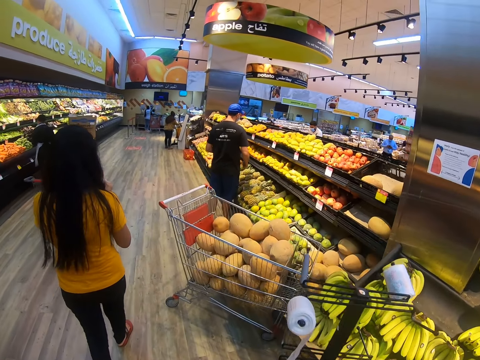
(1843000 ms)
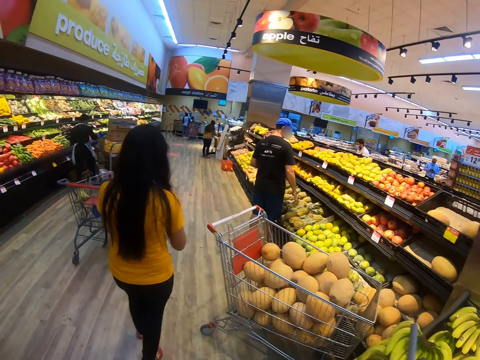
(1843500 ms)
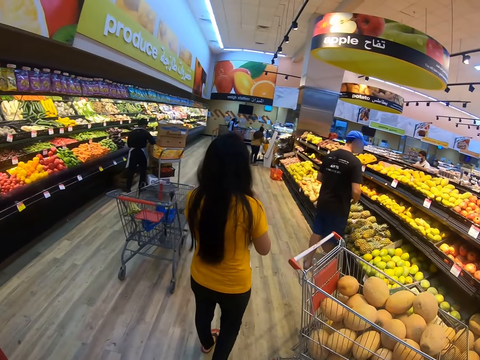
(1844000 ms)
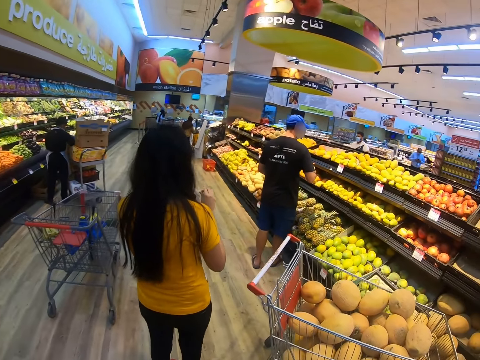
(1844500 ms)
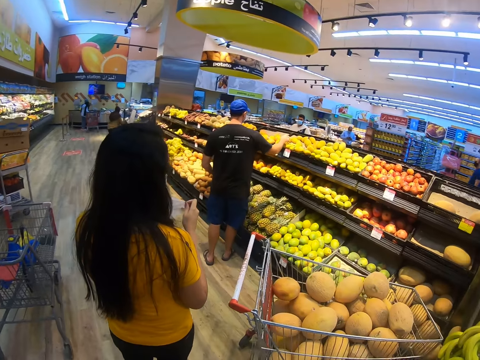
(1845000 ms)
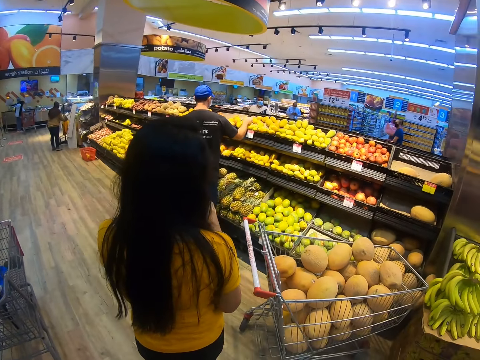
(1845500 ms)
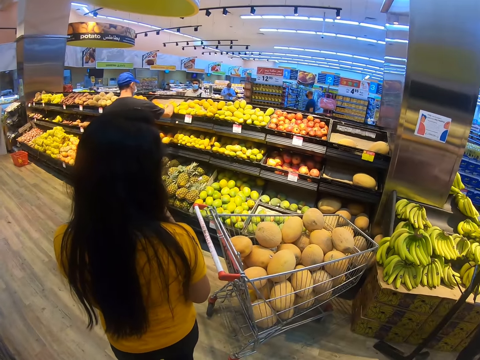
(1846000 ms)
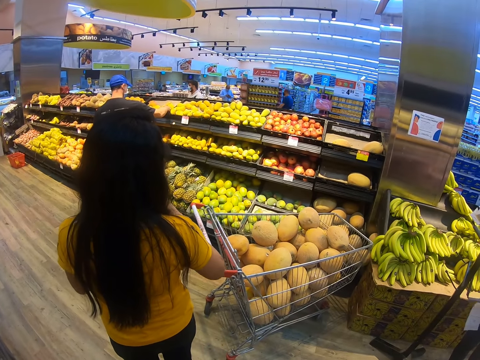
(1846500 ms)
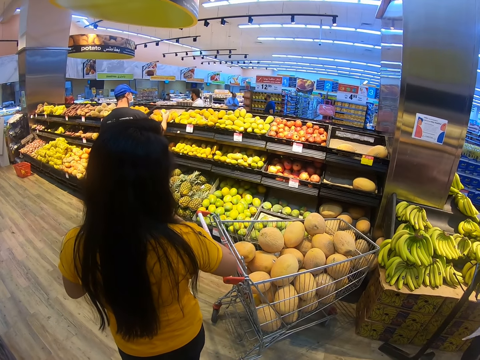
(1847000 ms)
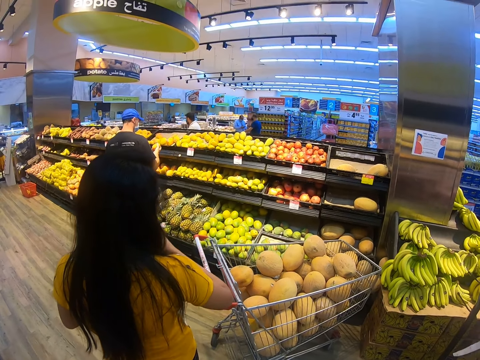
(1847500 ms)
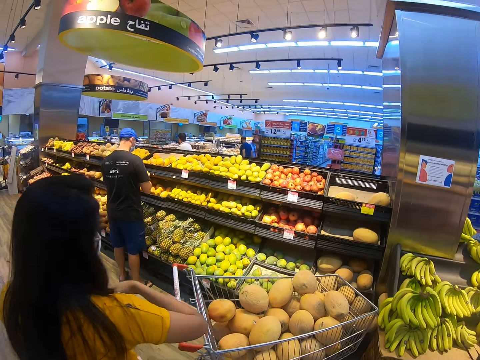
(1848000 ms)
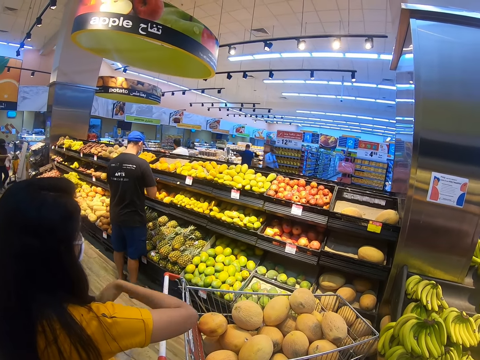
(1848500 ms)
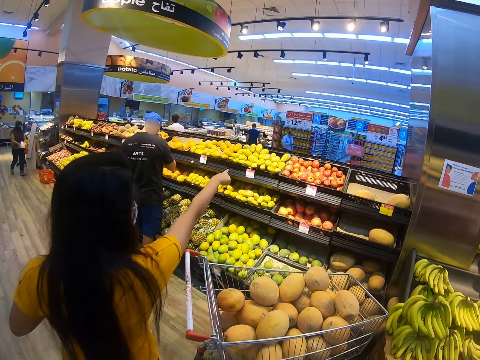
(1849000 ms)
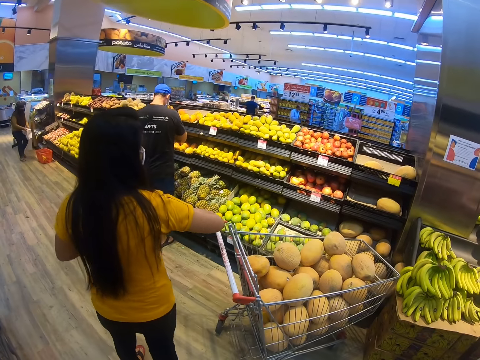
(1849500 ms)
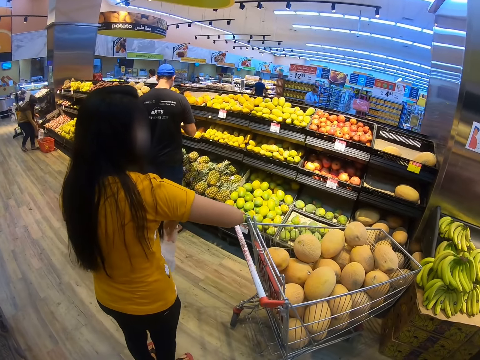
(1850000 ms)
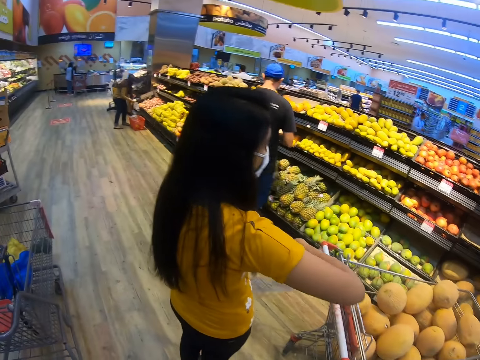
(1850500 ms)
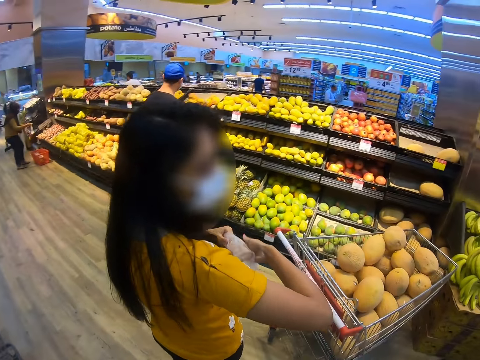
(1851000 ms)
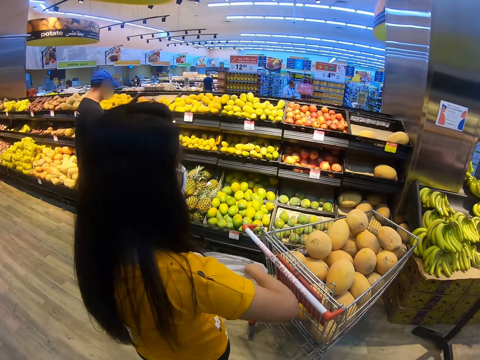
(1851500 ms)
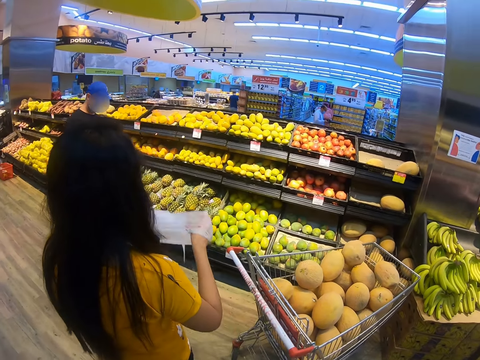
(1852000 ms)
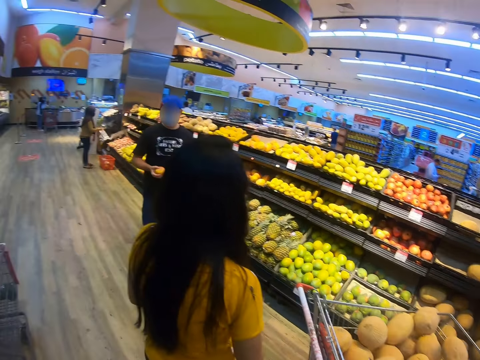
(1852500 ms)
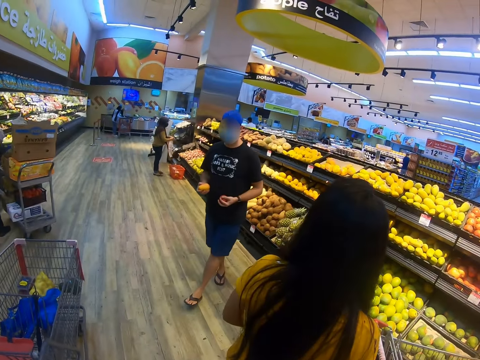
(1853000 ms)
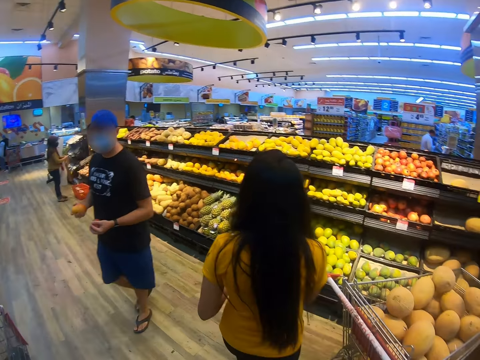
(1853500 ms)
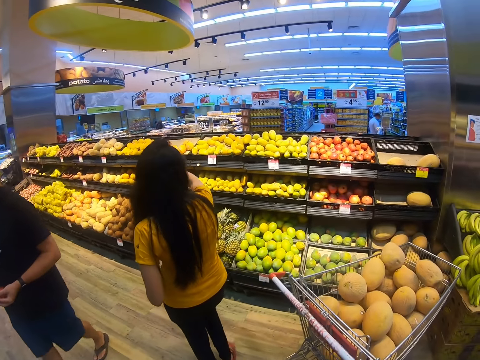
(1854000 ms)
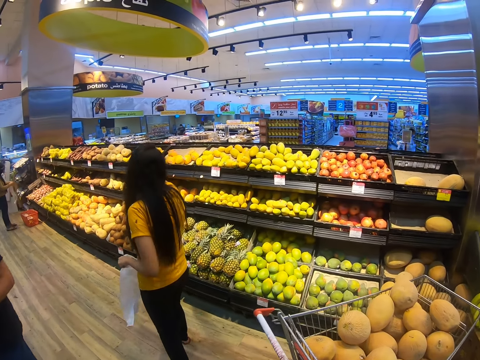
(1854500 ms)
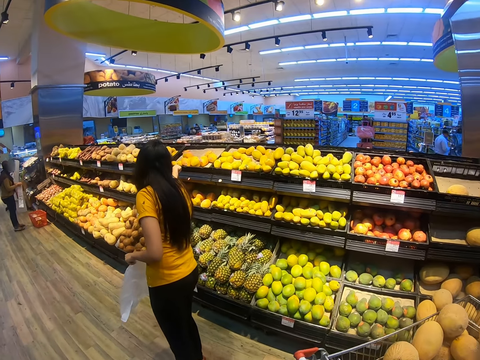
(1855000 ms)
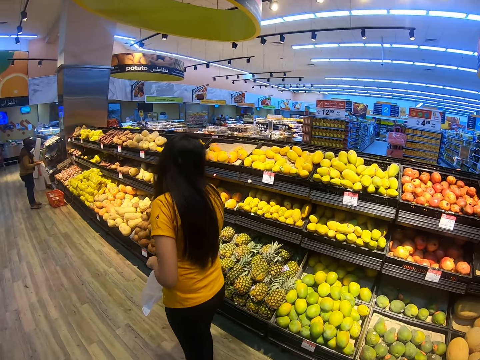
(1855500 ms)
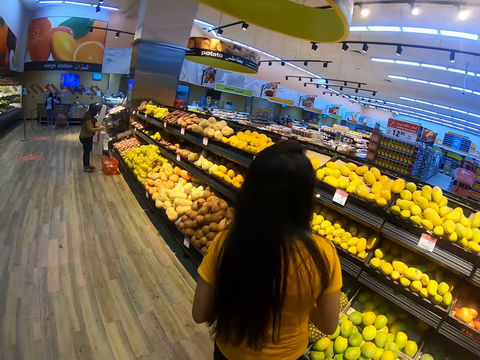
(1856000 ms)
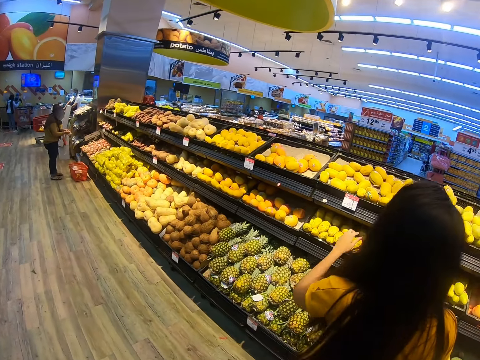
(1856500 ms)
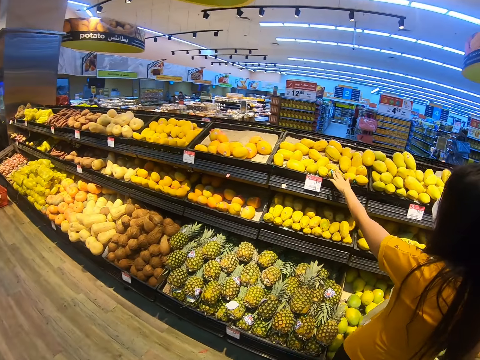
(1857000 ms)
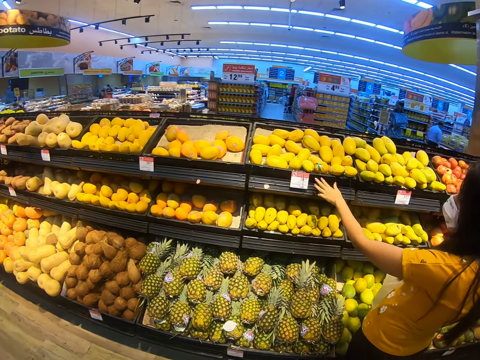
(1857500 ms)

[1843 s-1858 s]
A person looks at fruits on the shelf. The person points at mangoes on the shelf, straightens a carrier bag, and points at mangoes on the shelf.

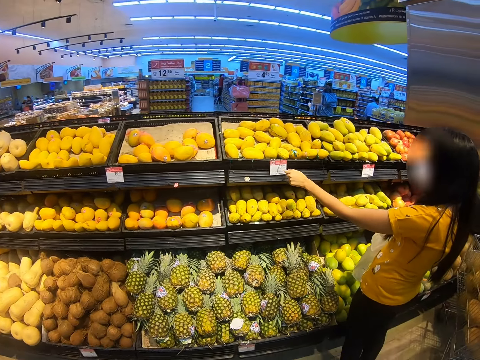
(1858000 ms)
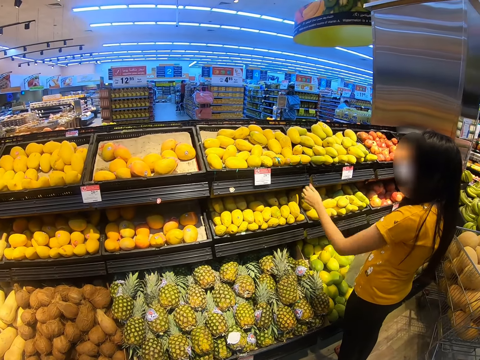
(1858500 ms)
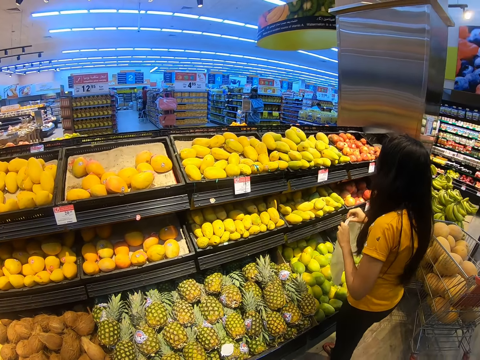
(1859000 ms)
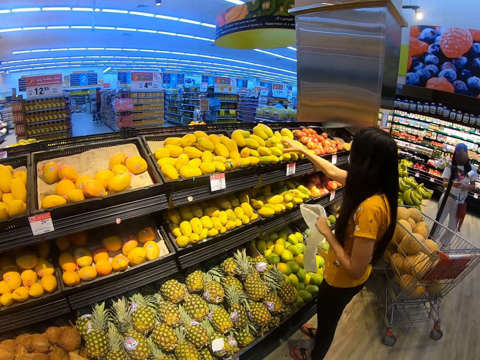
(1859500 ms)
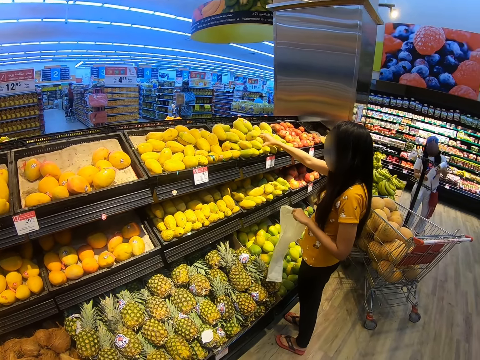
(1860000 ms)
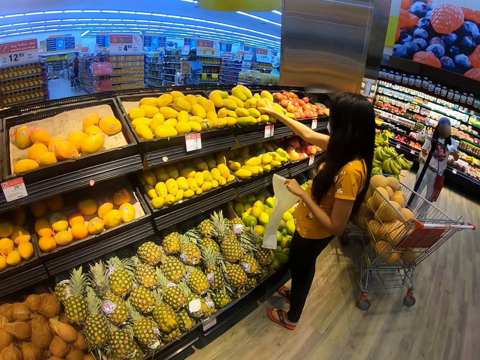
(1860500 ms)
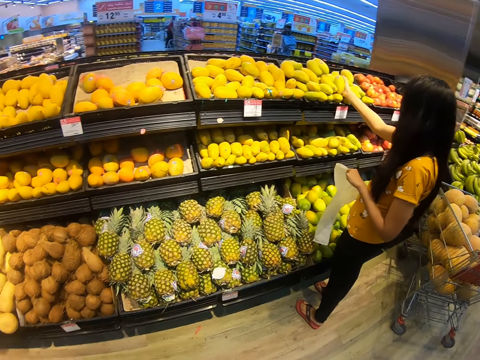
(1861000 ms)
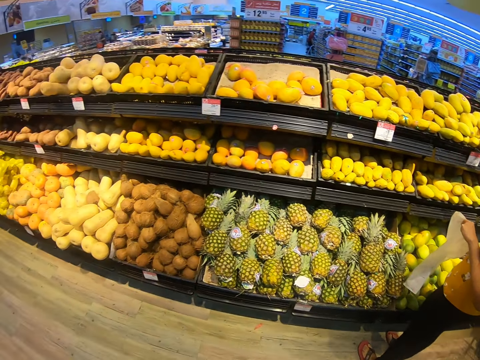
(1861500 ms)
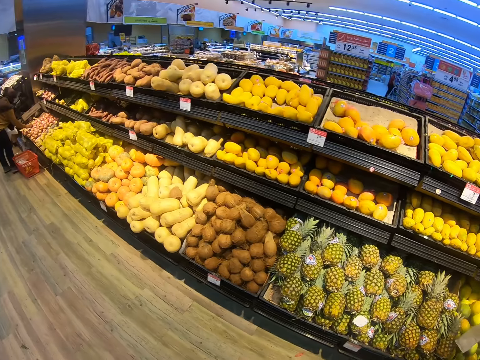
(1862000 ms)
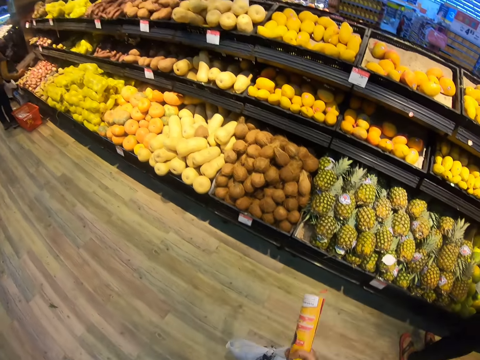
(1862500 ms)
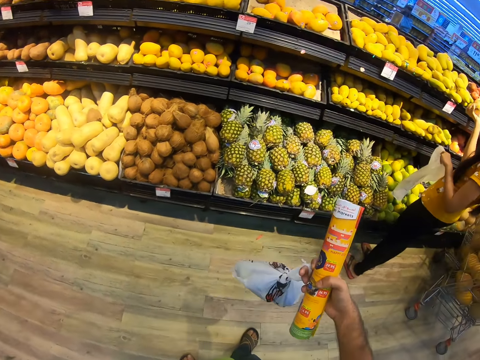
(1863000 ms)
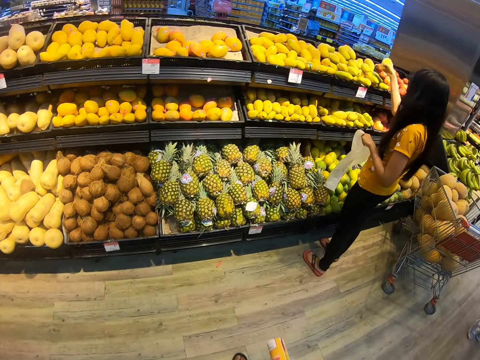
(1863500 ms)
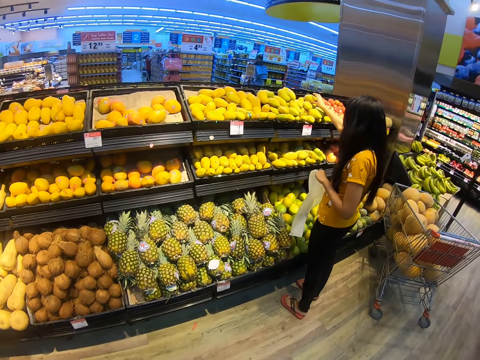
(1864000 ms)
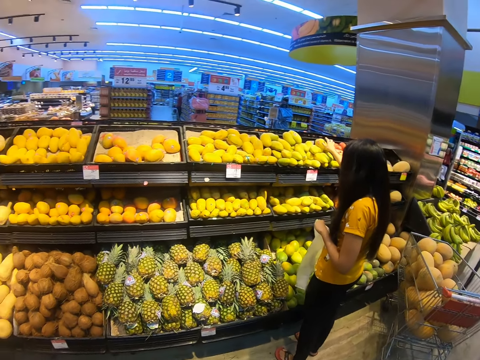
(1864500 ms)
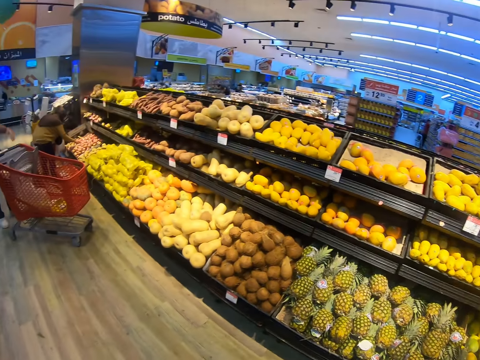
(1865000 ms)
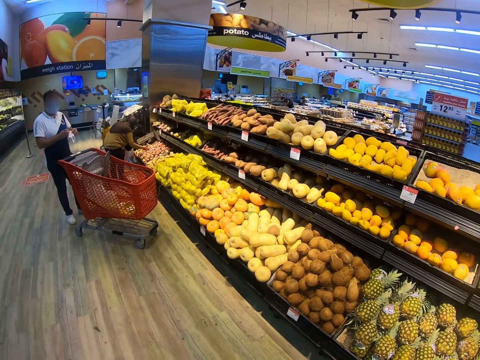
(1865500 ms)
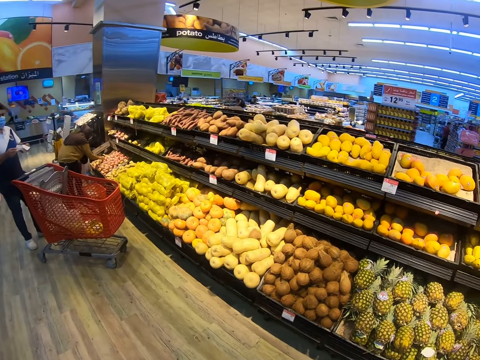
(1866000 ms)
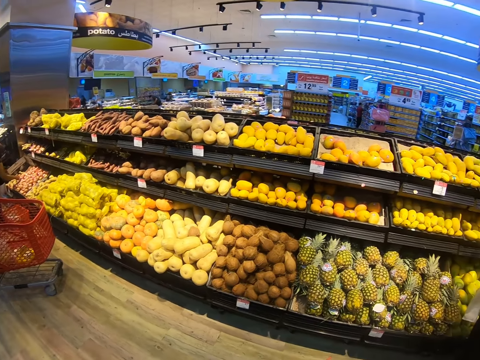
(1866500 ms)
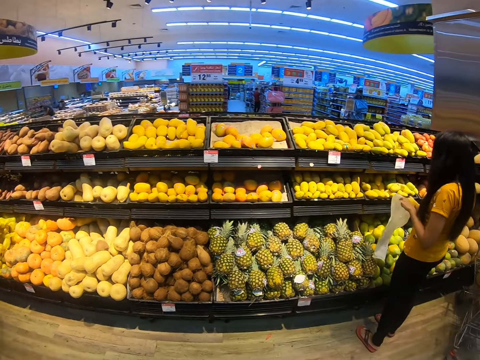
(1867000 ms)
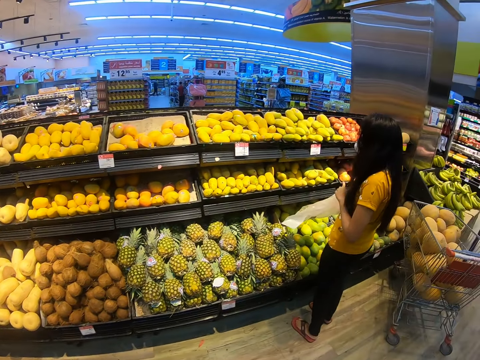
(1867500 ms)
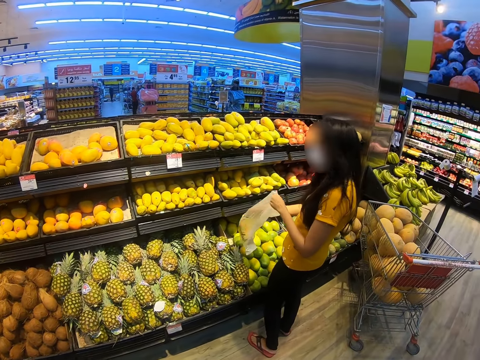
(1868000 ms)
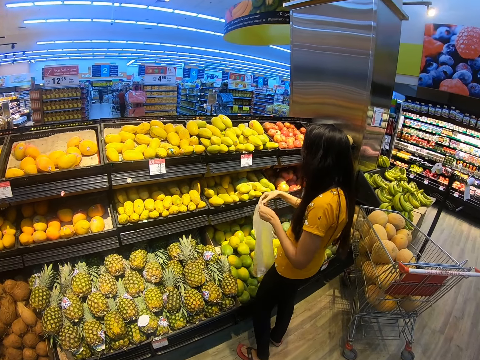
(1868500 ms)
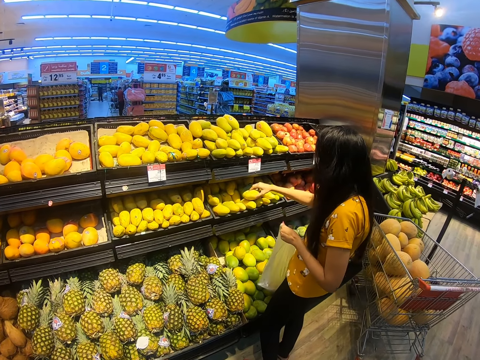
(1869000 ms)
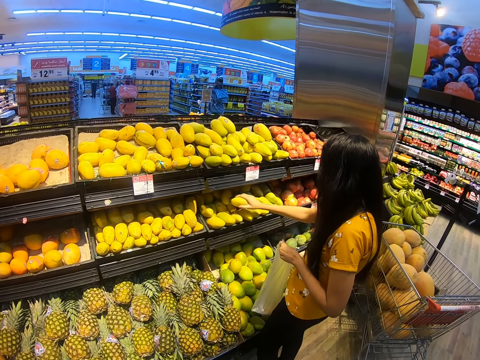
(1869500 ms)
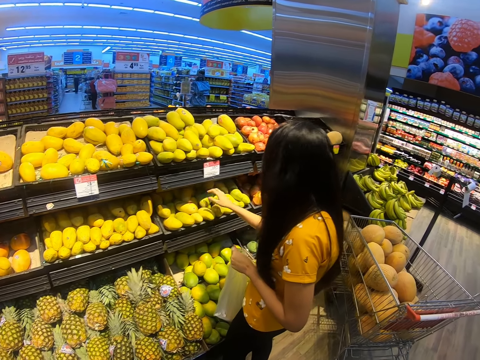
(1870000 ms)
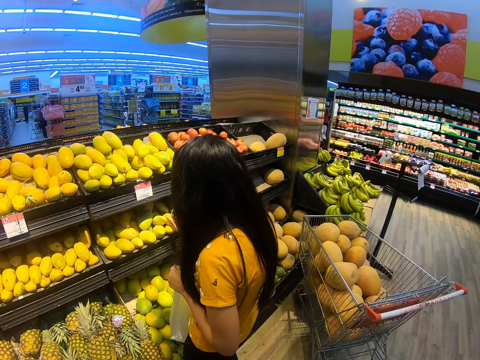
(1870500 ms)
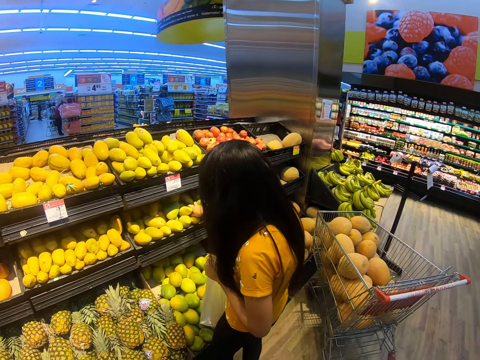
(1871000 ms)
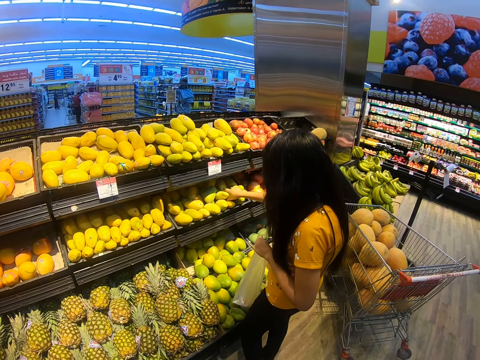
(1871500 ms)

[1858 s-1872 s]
A person picks mangoes on a shelf. The camera wearer looks around. They lift a paper bag in hand and look around. The person puts a mango in a carrier bag and picks mangoes on the shelf.
